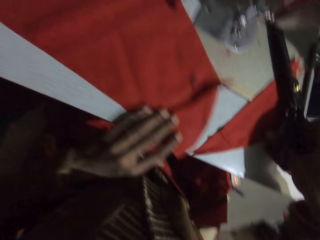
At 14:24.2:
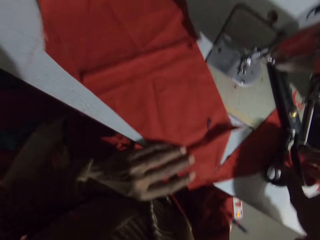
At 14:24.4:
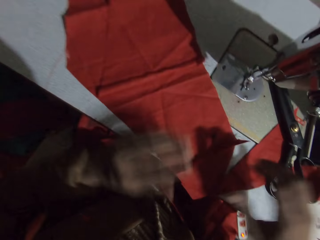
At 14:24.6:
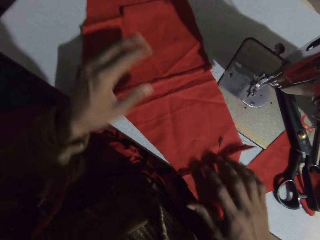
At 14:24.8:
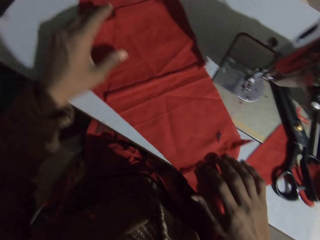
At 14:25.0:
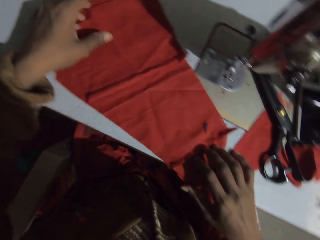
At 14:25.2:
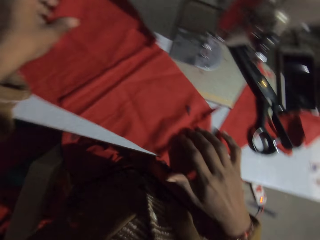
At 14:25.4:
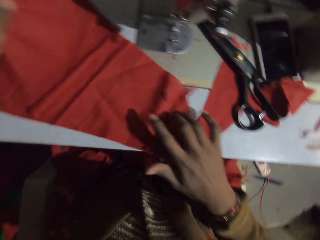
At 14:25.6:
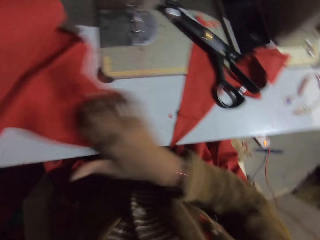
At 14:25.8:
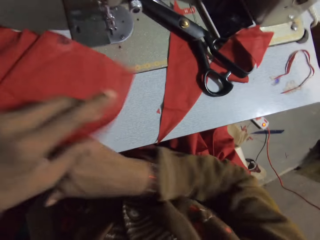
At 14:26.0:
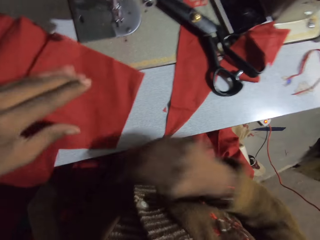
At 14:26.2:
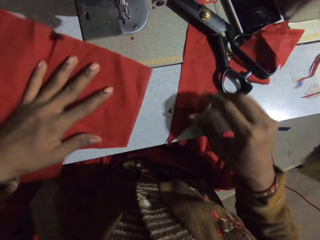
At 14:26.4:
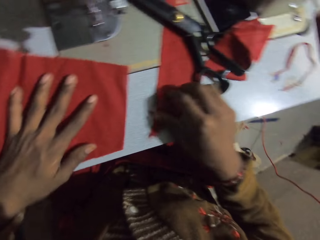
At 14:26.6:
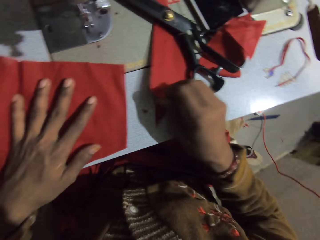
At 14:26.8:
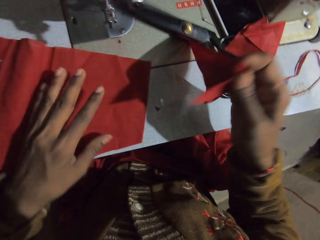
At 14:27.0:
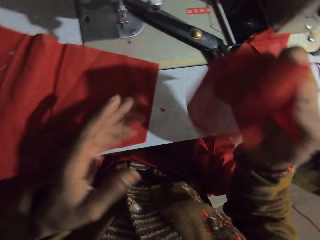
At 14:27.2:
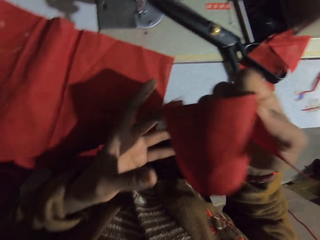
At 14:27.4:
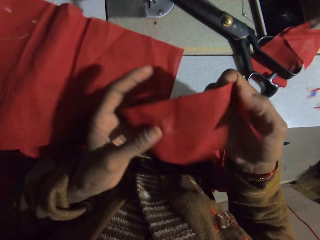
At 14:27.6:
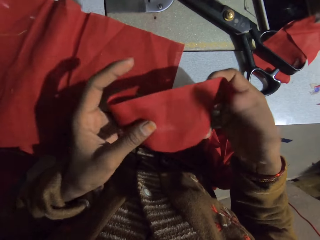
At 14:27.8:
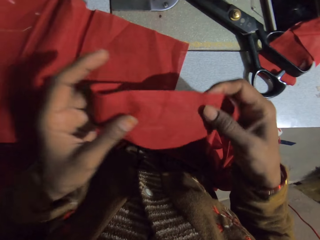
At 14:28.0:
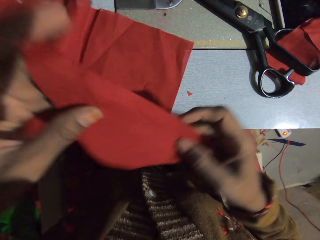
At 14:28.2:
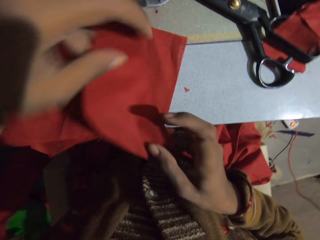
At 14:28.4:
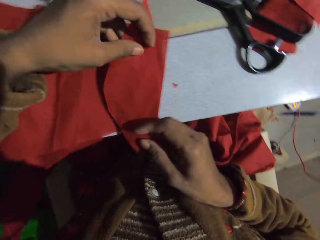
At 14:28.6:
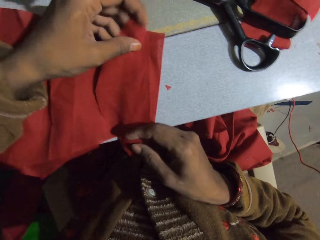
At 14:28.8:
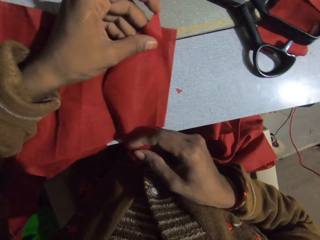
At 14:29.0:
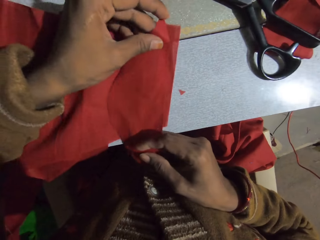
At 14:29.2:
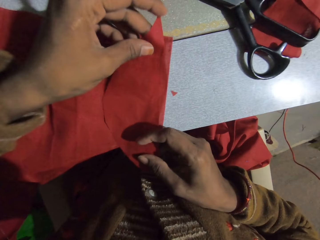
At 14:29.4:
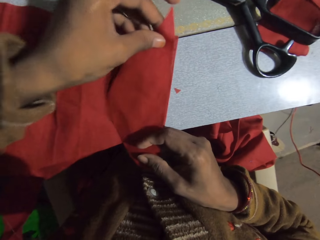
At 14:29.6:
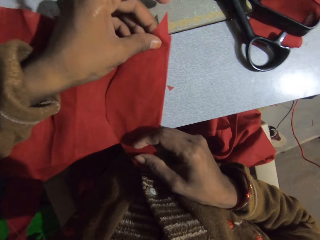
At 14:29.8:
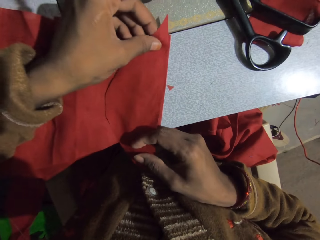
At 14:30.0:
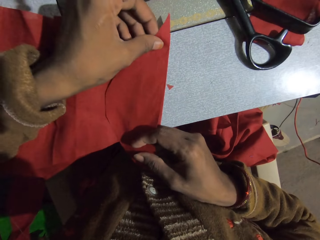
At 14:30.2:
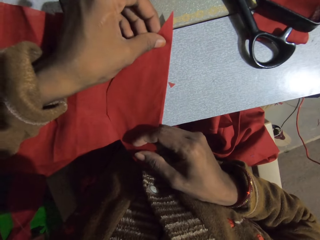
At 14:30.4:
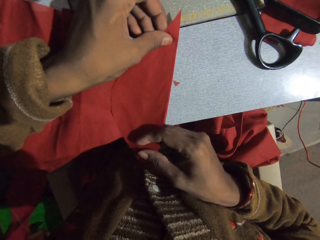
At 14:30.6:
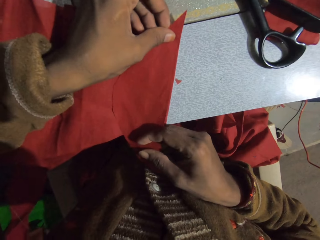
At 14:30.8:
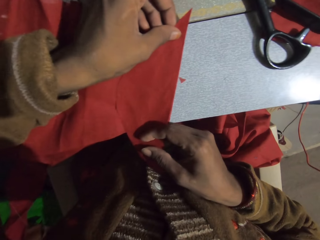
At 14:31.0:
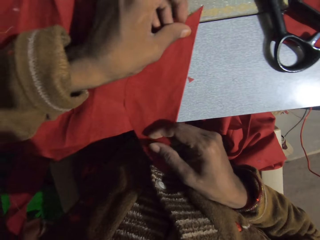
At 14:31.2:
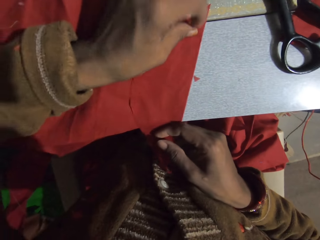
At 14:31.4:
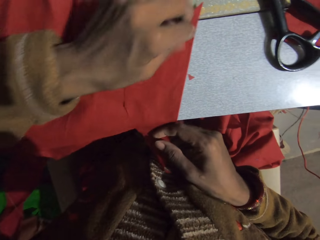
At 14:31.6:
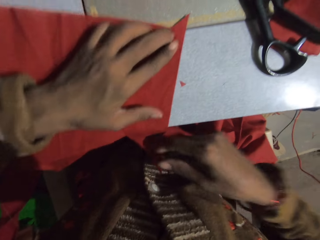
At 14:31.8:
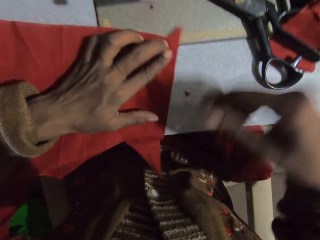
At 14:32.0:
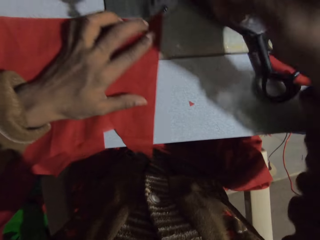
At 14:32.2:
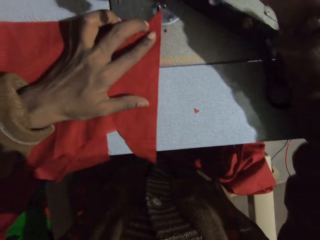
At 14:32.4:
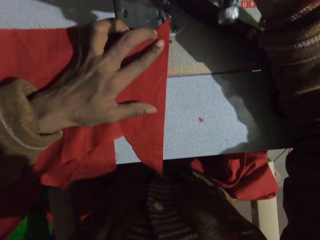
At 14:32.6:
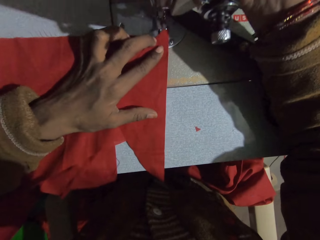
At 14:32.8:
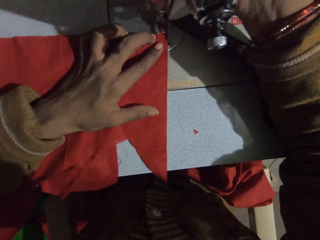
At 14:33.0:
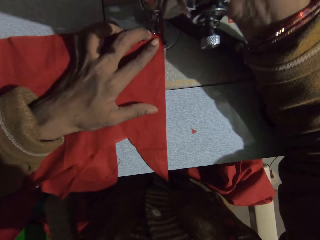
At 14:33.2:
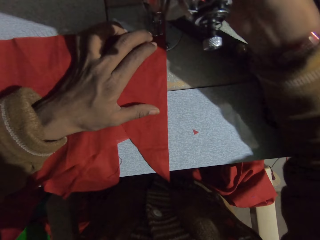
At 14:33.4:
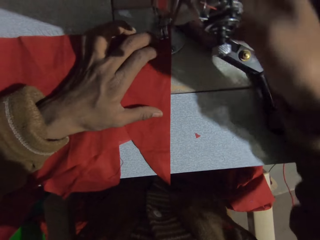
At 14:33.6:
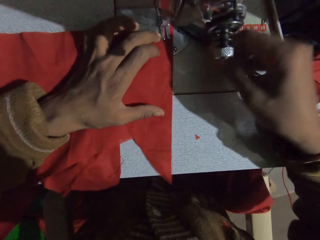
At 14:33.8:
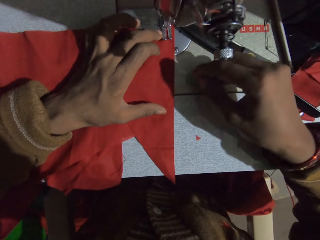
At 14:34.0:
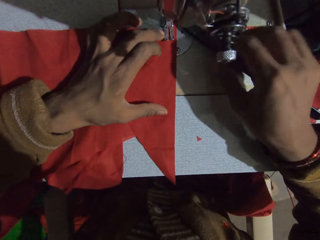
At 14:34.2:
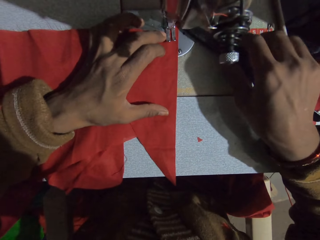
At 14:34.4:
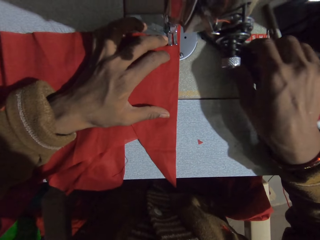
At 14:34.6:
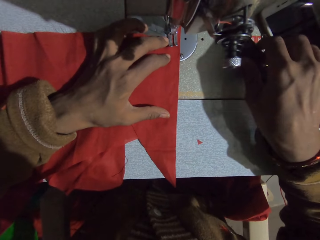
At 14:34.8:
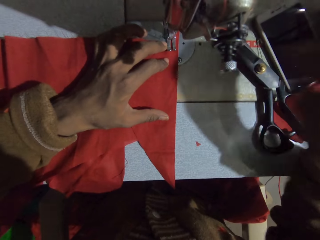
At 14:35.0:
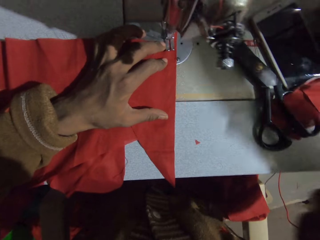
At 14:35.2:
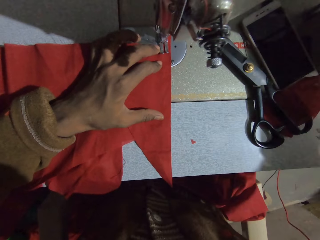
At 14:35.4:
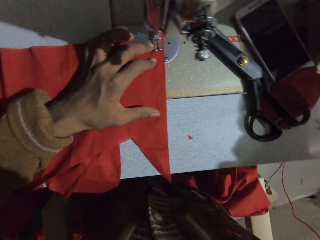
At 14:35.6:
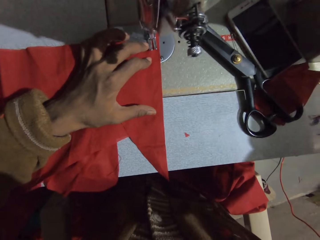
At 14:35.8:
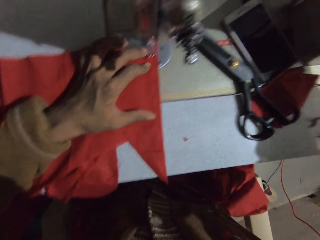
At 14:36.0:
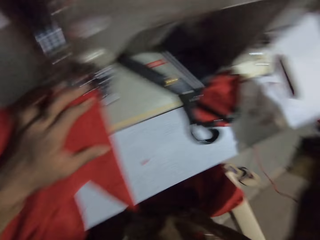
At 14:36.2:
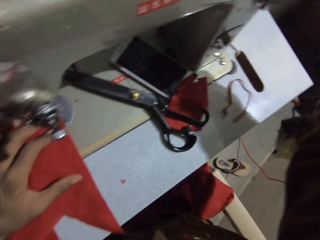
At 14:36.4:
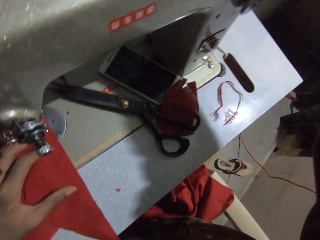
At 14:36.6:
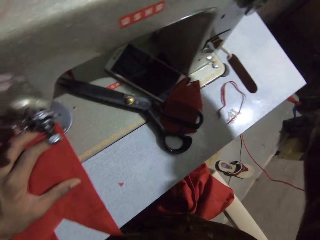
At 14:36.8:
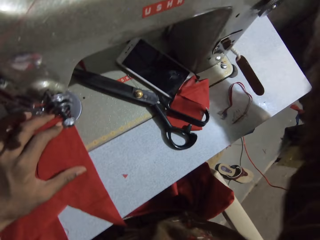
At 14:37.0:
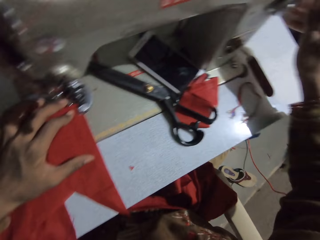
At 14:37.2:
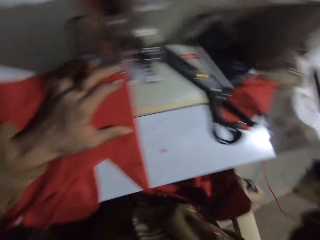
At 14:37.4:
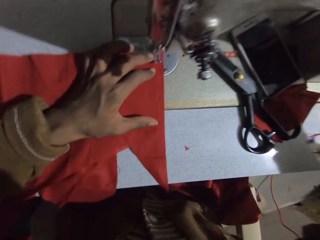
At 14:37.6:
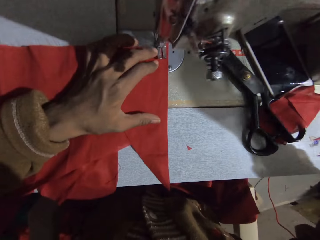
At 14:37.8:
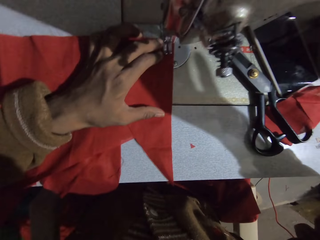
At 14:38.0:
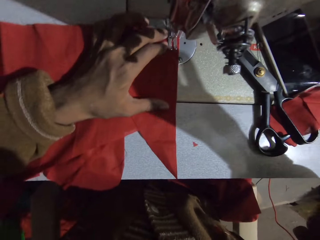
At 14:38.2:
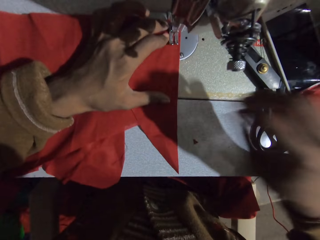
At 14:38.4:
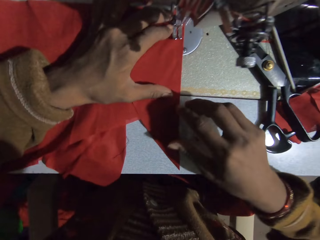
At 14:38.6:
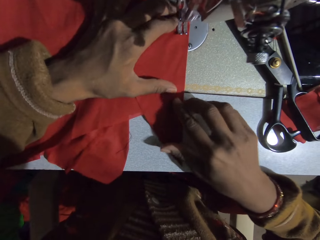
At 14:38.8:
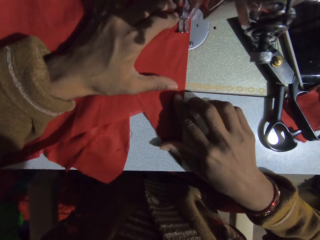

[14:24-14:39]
The camera wearer puts the scissors down. They turn the cloth. They pick up a piece of cloth. They place the piece of cloth on the cloth. They fix the piece of cloth. They sew the piece of cloth. They move the scissors. They sew the cloth.

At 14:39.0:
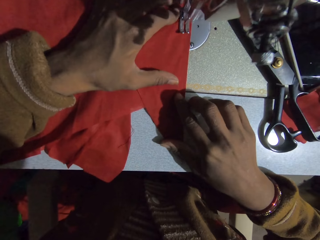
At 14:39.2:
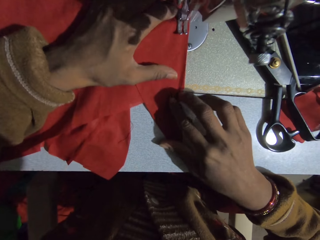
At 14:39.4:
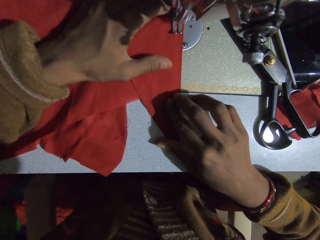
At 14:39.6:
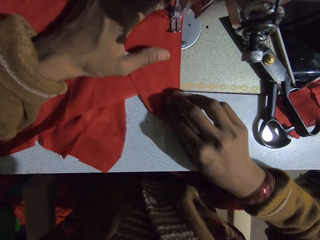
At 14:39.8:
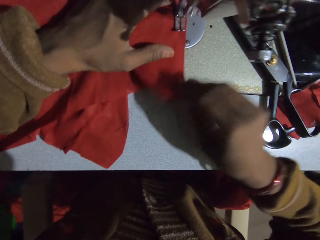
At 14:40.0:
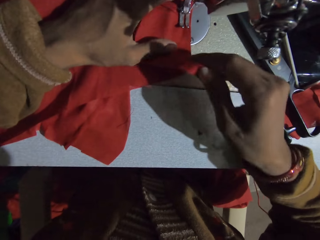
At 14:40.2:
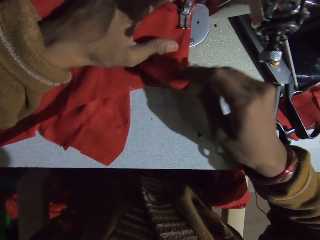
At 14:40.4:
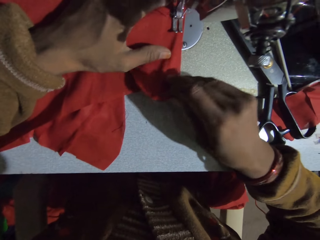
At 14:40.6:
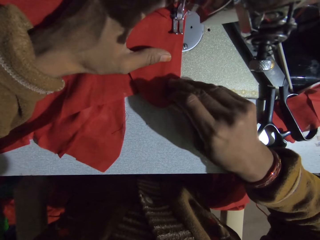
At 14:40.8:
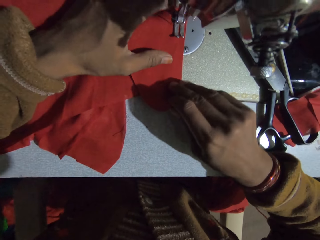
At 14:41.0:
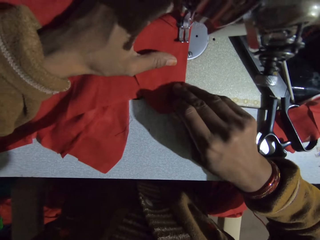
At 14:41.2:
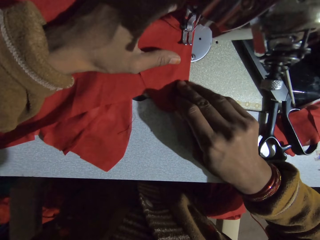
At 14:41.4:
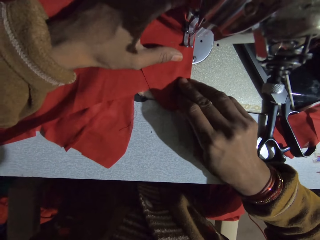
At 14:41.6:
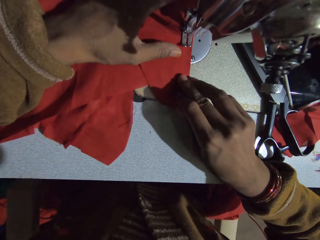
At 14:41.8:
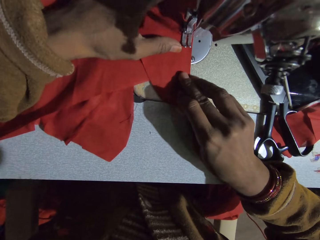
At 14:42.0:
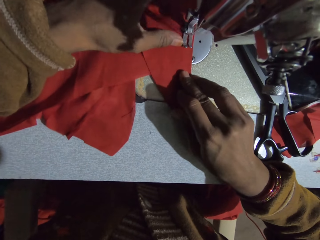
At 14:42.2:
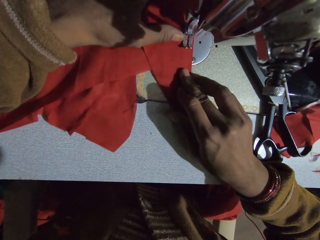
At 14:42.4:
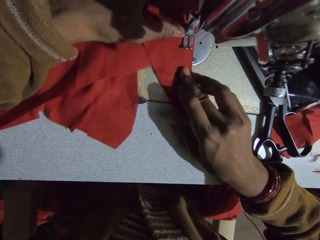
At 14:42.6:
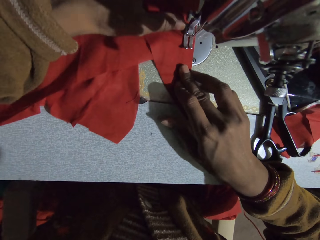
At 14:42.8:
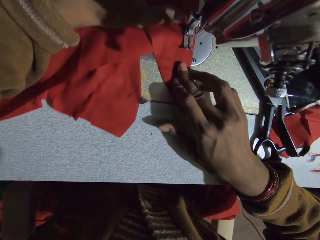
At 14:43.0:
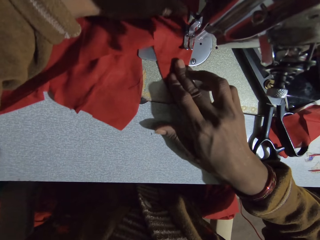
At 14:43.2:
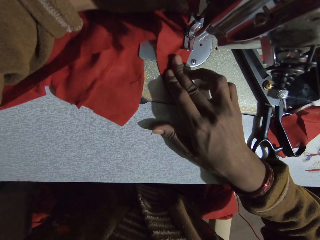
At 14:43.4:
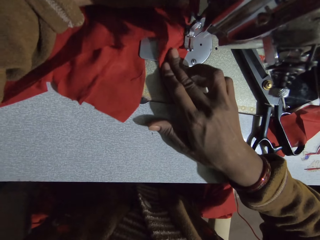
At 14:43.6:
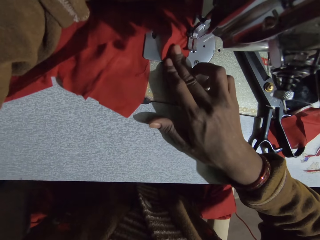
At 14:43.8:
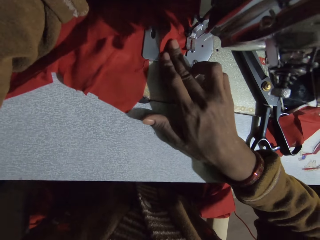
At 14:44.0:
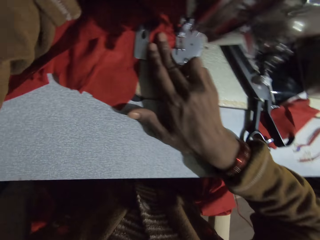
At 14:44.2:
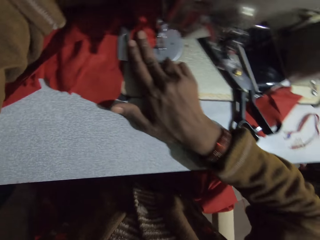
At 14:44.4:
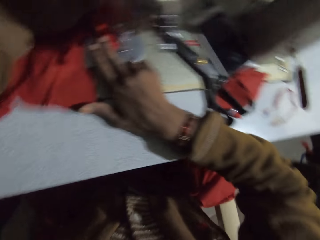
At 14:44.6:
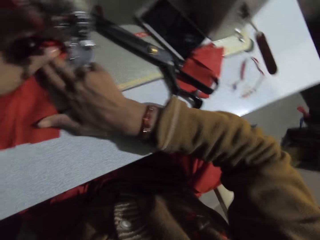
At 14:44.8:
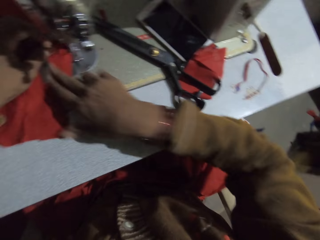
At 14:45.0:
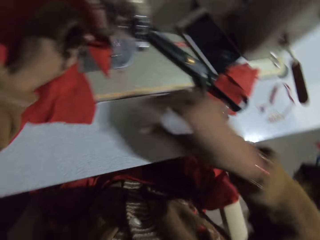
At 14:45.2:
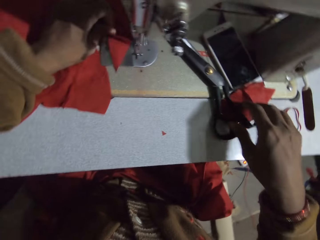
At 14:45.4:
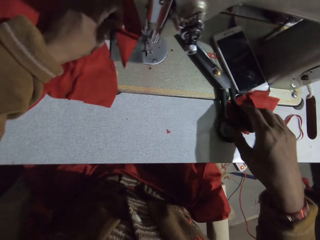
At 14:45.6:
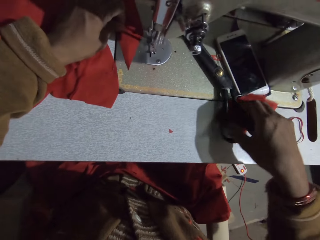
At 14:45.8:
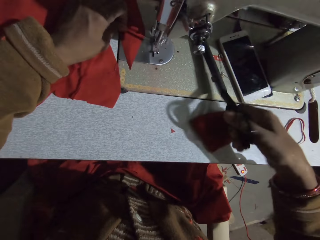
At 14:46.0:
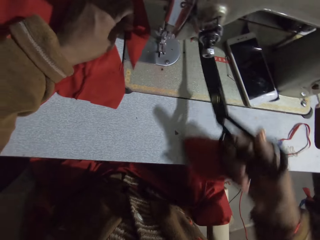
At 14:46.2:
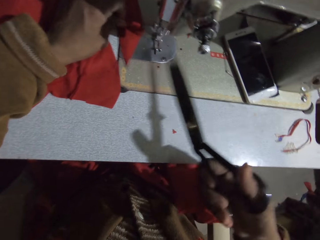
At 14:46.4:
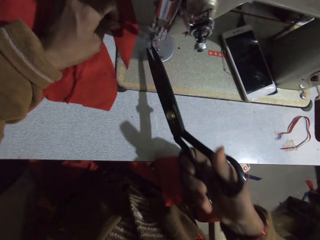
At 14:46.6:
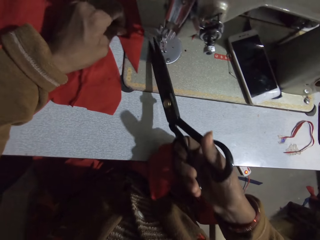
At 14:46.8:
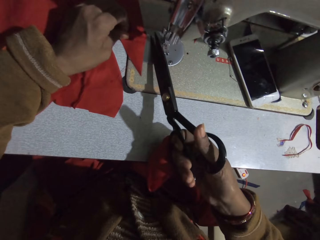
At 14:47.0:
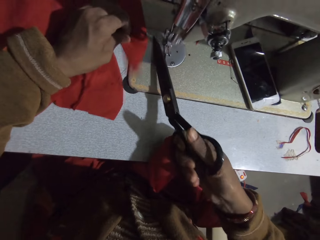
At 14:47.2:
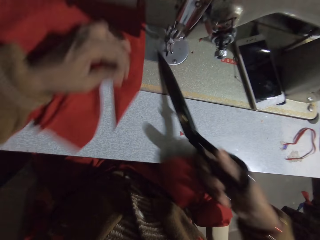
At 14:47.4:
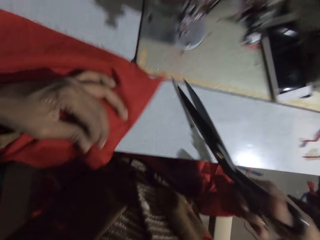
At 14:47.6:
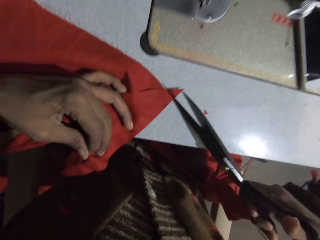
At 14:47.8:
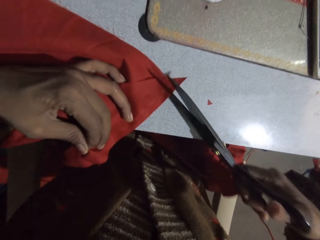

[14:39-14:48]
The camera wearer picks up the scissors. They cut the thread.
